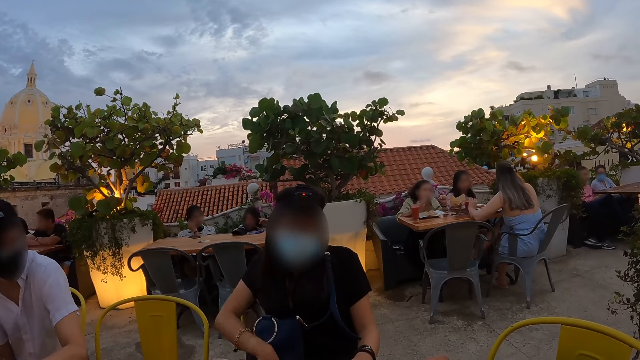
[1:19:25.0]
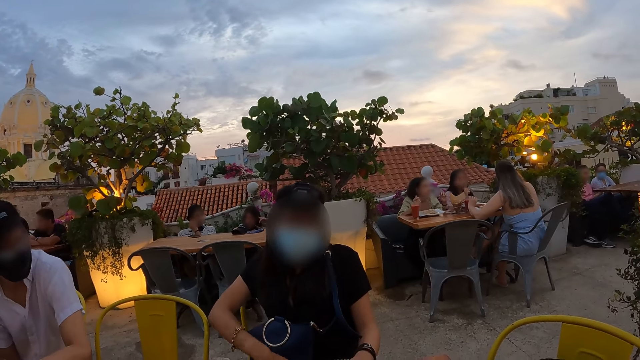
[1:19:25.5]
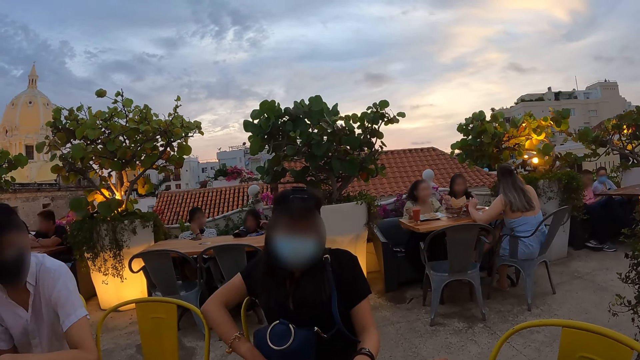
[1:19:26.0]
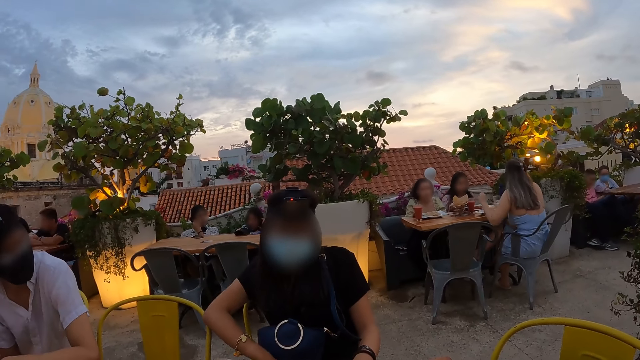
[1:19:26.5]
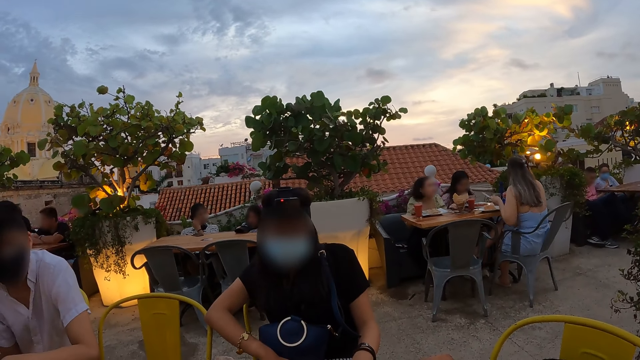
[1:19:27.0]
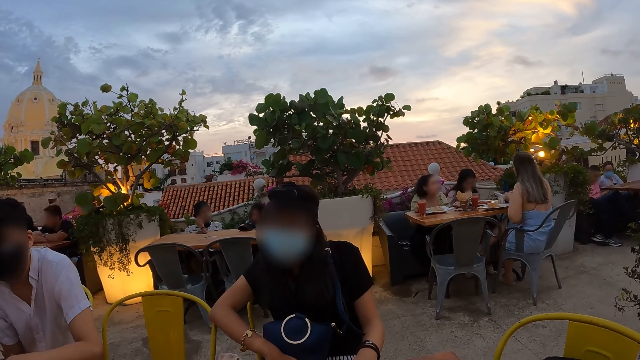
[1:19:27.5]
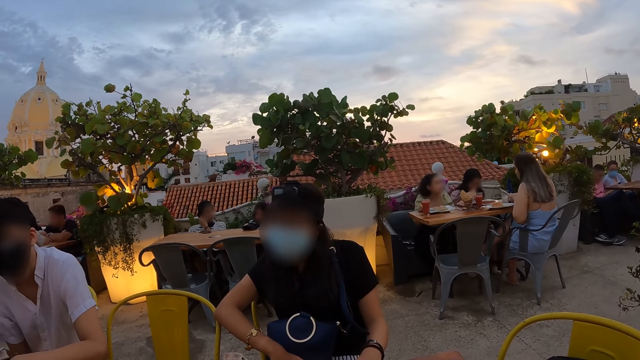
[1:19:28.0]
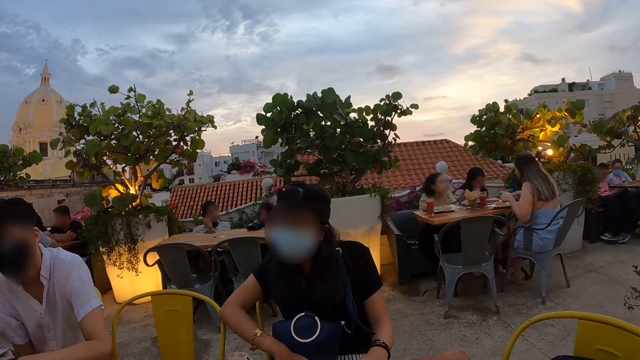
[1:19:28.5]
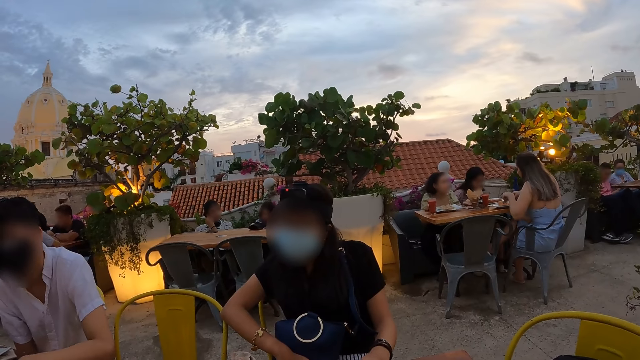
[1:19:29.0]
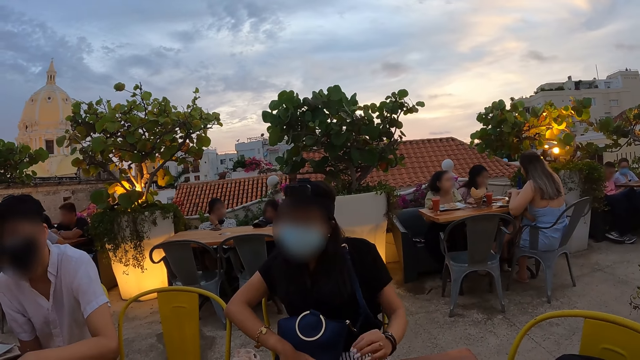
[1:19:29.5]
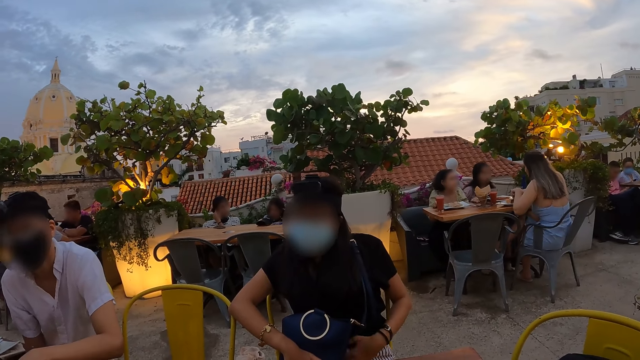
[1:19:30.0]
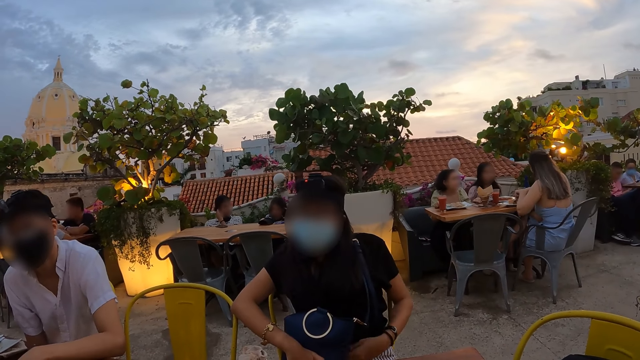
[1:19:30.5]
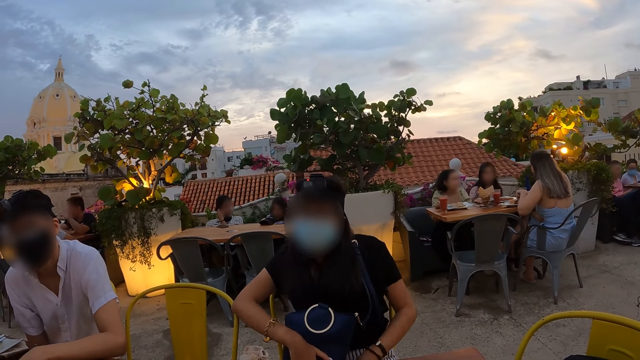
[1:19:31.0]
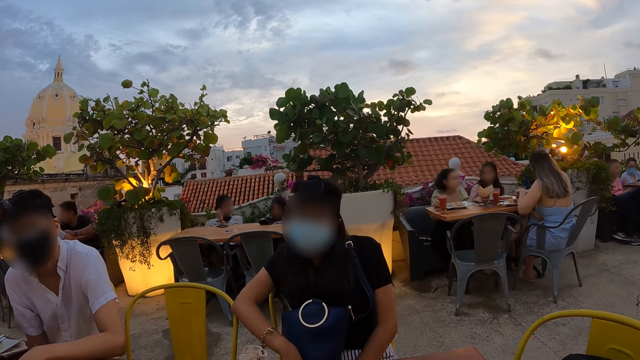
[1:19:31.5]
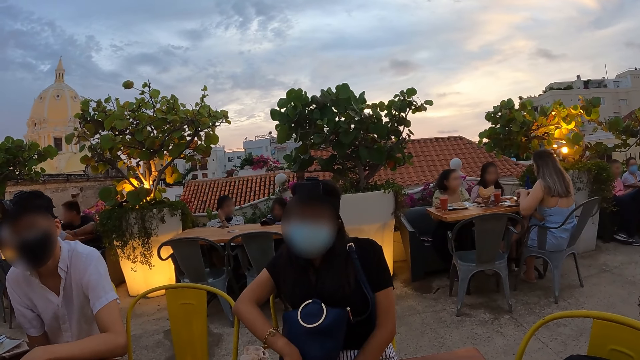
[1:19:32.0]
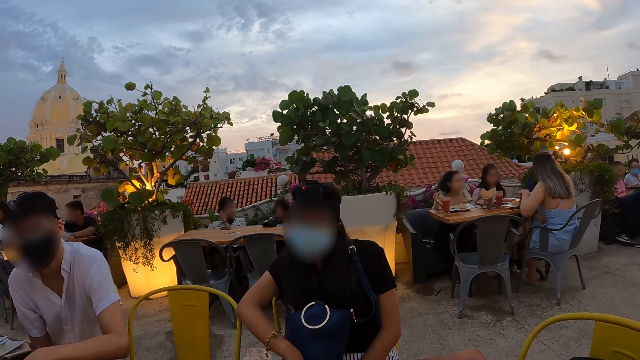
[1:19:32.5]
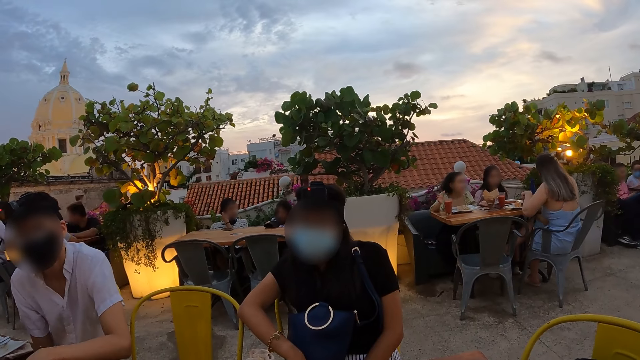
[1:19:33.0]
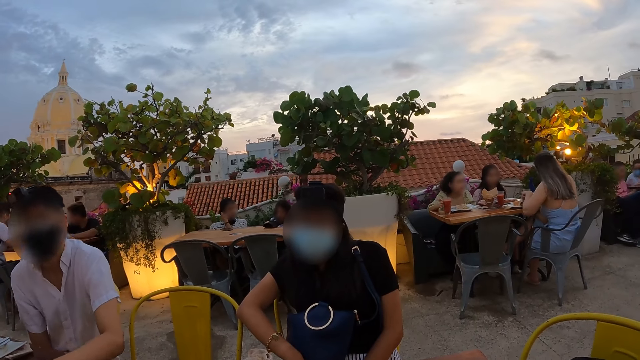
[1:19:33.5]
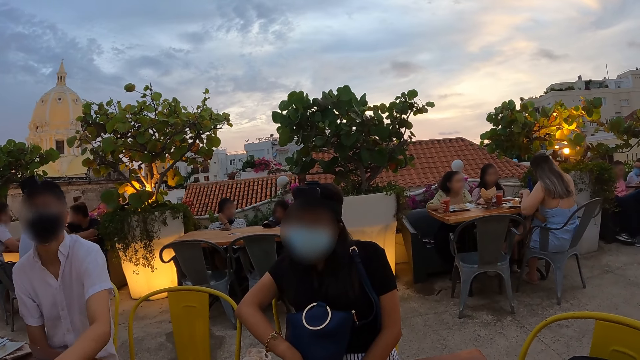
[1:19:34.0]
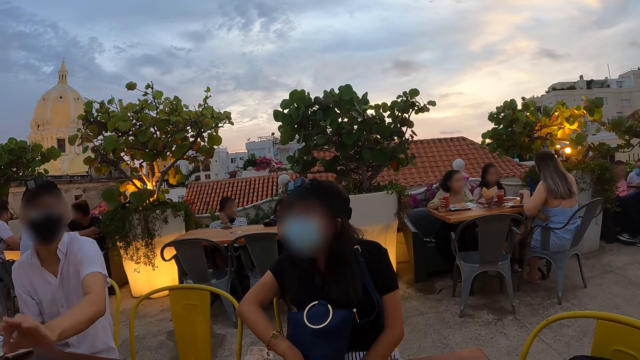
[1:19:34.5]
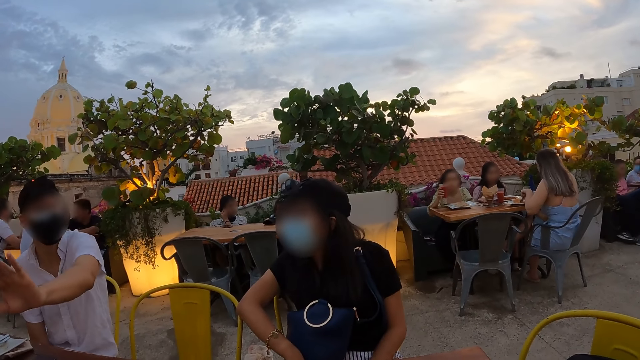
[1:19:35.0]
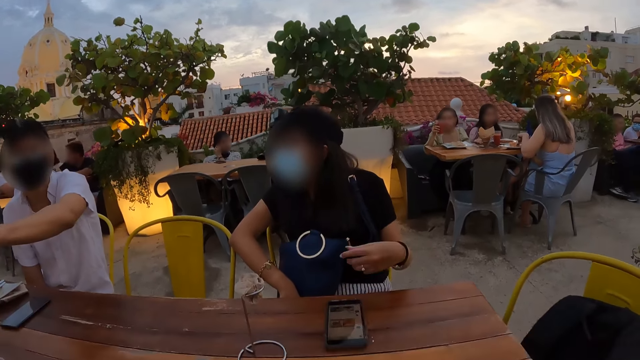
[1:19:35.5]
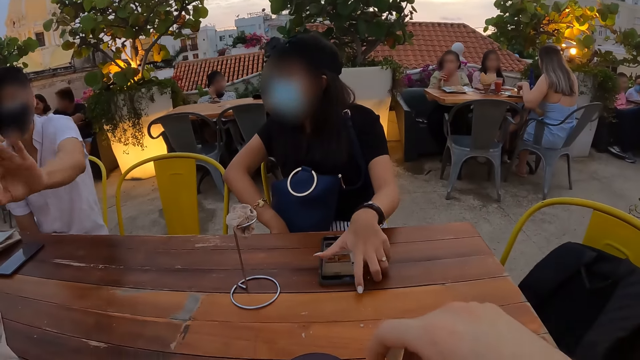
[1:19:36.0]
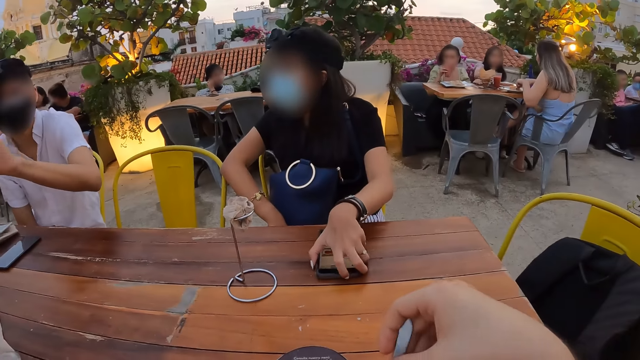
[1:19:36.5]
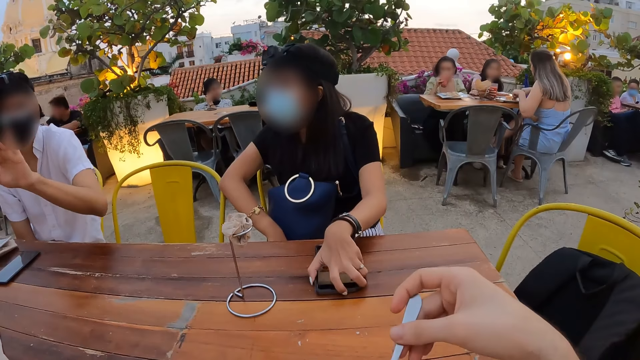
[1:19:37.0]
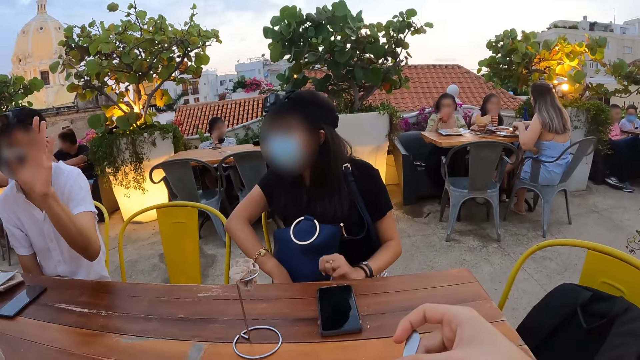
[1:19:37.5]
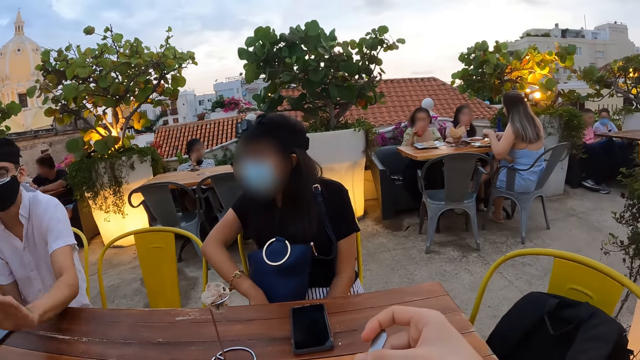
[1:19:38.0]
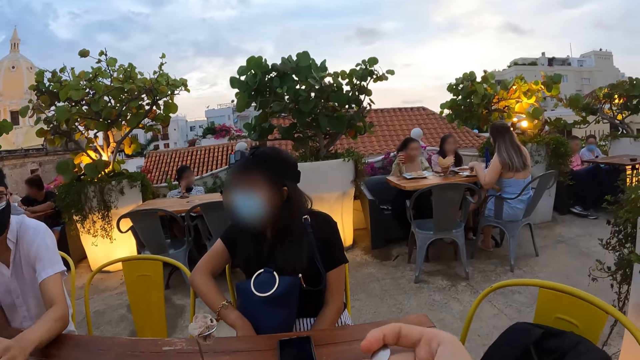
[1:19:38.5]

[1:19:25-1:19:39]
A woman pulls her hand off the hair. Another woman cuts the chips in the plate with the fork and the knife in both hands. A third woman picks the cup of juice from the table with her right hand. A man interacts with the camera wearer, the first woman, and two more women. The first woman holds the phone and operates the phone on the table with her left hand. The camera wearer holds a spoon with his right hand. The third woman drinks from the cup of juice in her right hand. Another woman picks a cup of juice from the table with her right hand. The man gestures his hand. The camera wearer picks up the spoon.

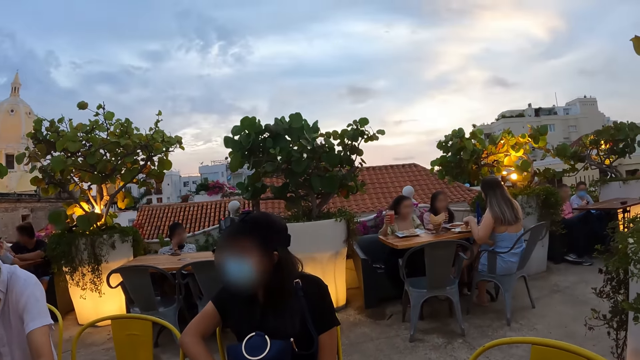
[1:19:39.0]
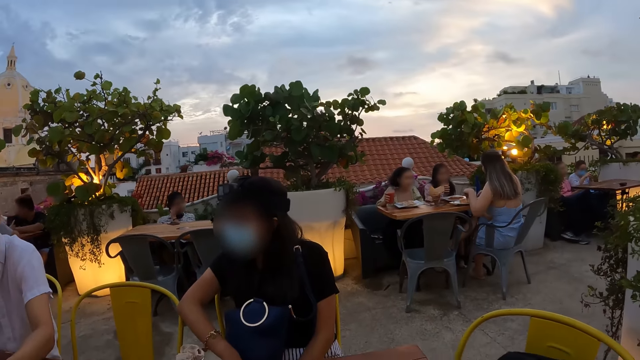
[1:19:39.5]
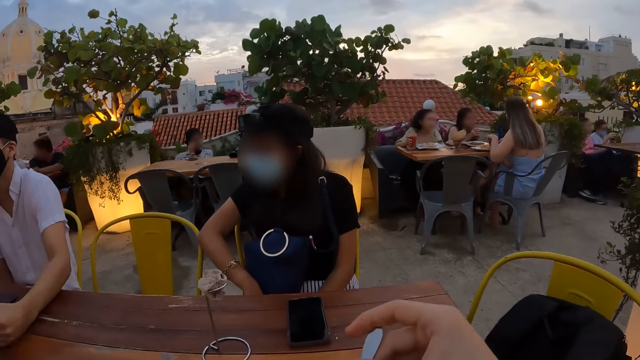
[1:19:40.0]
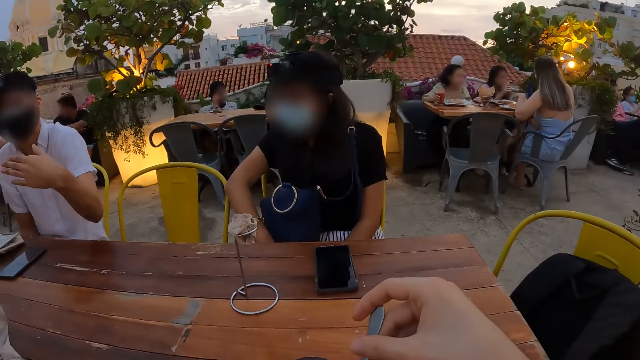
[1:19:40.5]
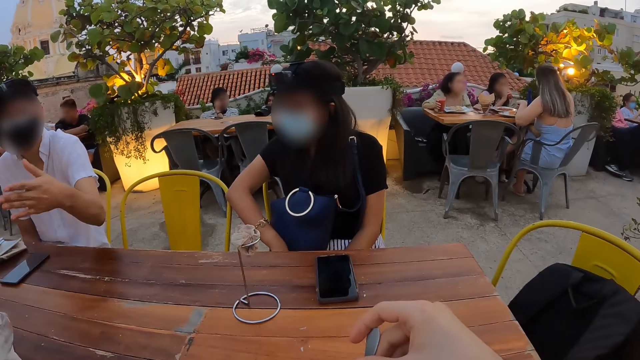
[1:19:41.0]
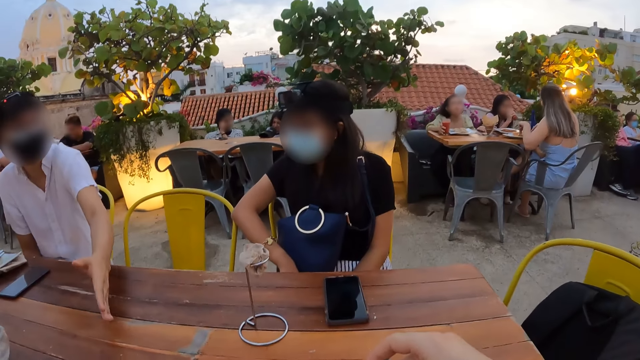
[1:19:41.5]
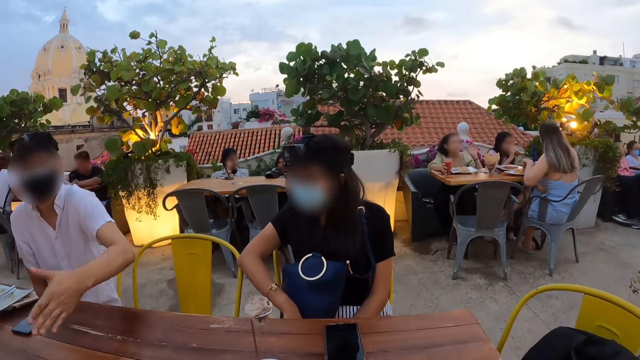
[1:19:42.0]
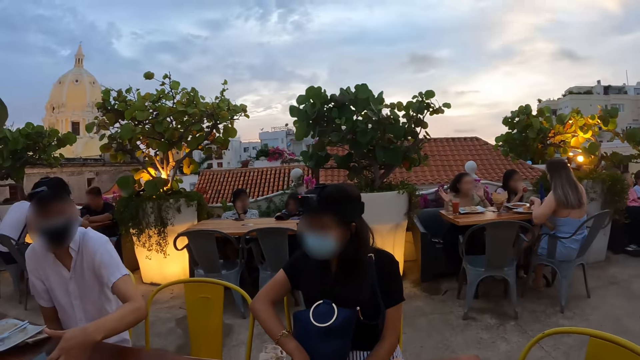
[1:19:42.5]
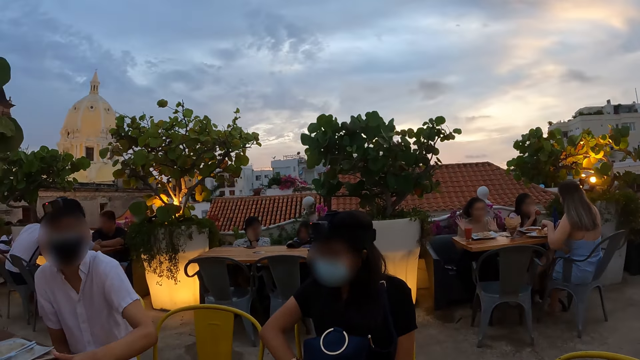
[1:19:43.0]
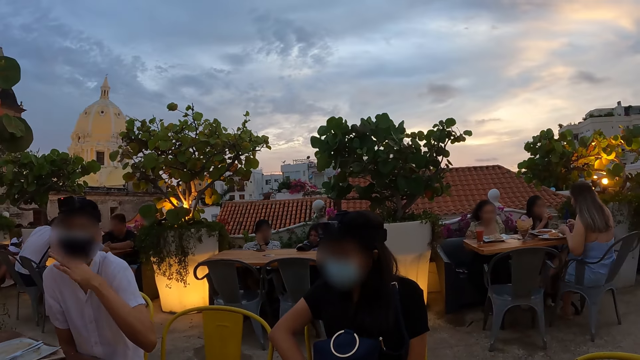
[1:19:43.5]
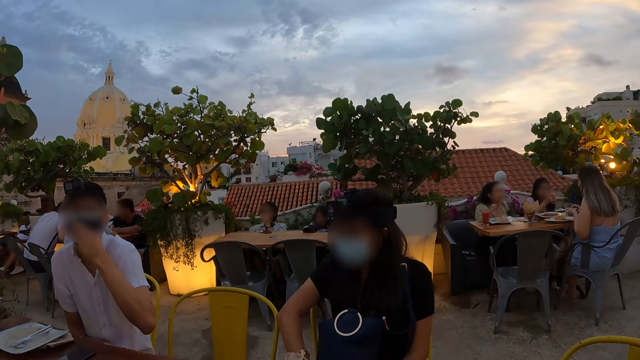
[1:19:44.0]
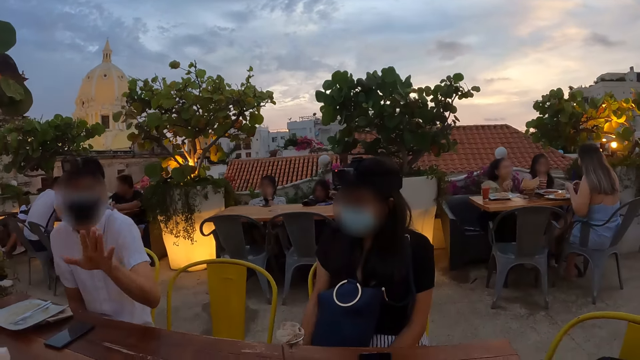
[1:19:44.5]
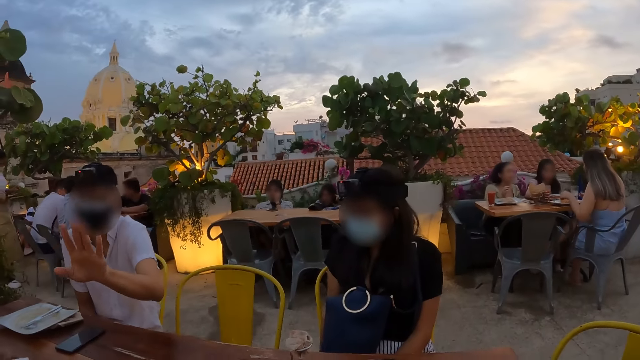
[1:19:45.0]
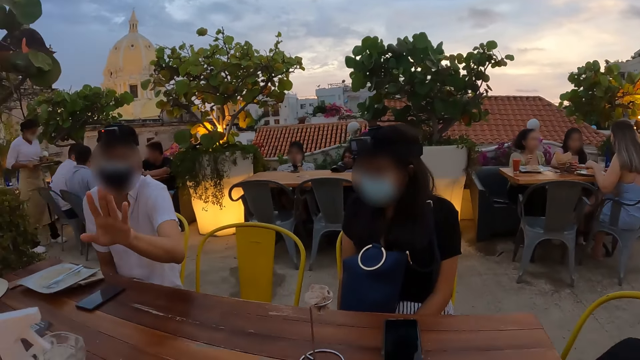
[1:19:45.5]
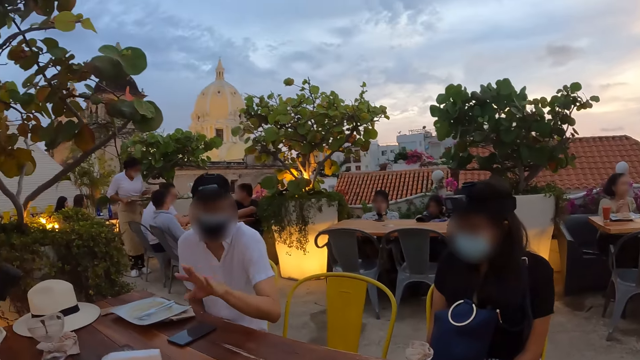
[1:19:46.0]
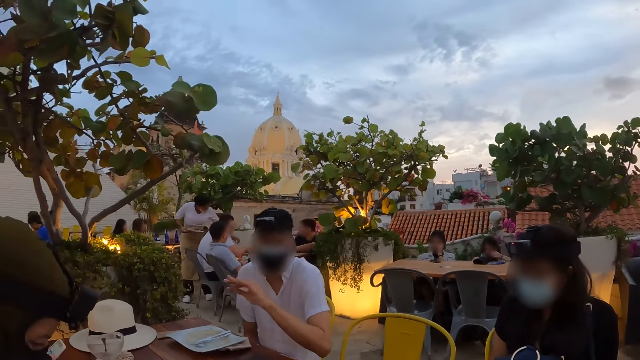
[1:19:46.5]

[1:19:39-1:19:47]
The camera wearer looks around the restaurant. A woman drops the cup of juice on the table with her right hand. Another woman drinks from the cup of juice in her right hand. A third woman switches the fork and the knife between her hands. The second woman drops the cup of juice on the table with her right hand. The third woman cuts the chips in the plate with the fork and the knife in both hands.
